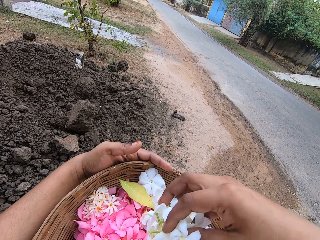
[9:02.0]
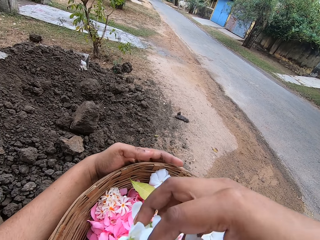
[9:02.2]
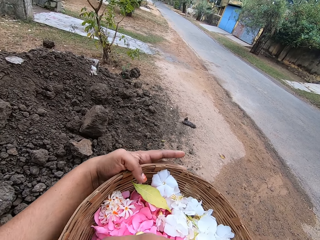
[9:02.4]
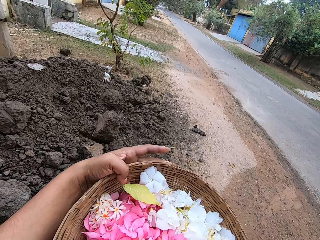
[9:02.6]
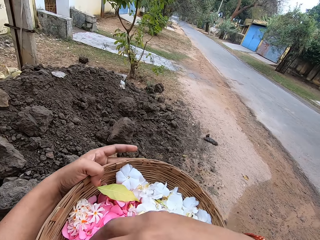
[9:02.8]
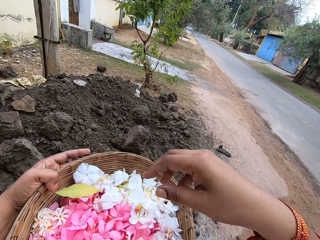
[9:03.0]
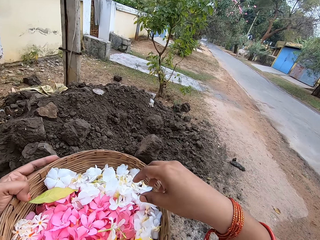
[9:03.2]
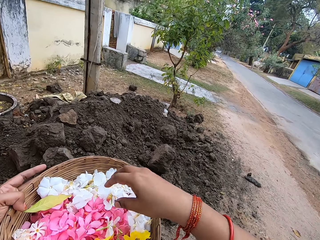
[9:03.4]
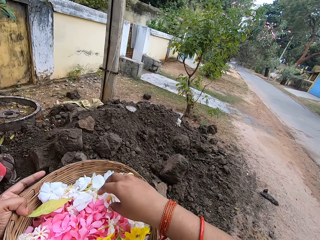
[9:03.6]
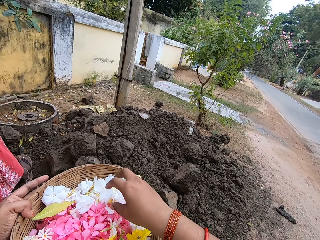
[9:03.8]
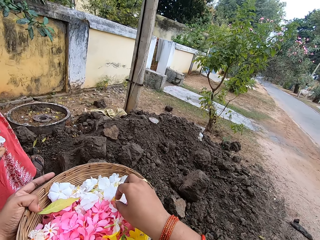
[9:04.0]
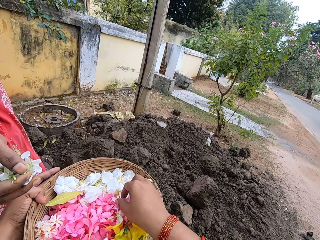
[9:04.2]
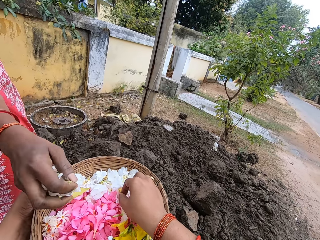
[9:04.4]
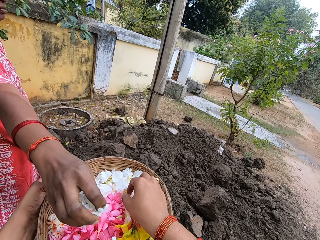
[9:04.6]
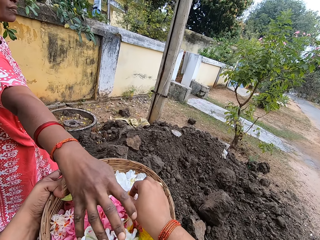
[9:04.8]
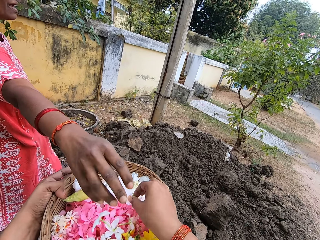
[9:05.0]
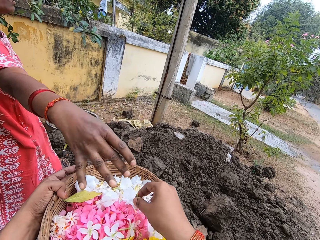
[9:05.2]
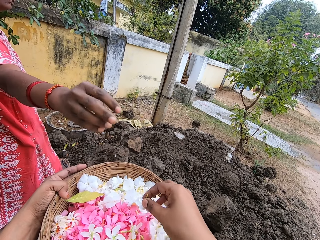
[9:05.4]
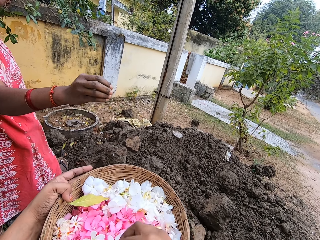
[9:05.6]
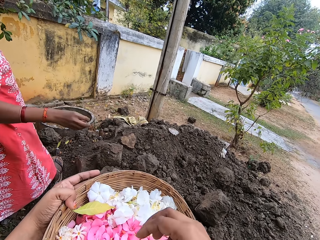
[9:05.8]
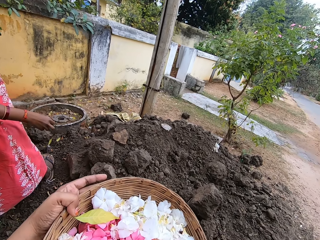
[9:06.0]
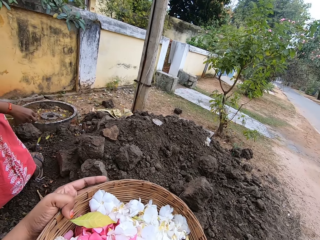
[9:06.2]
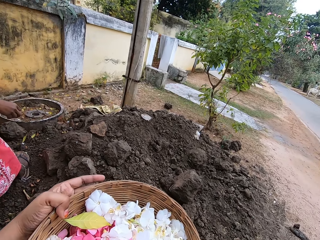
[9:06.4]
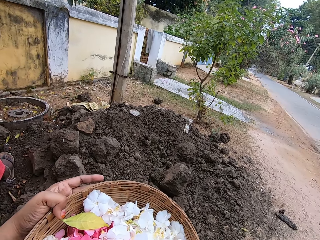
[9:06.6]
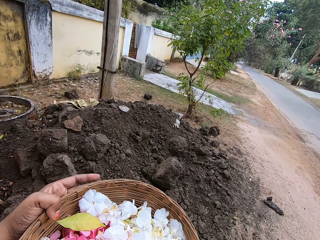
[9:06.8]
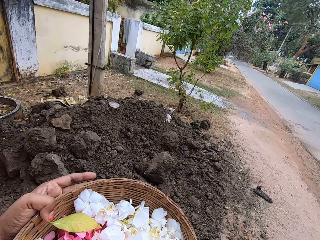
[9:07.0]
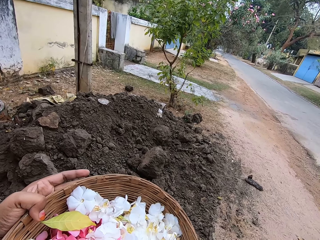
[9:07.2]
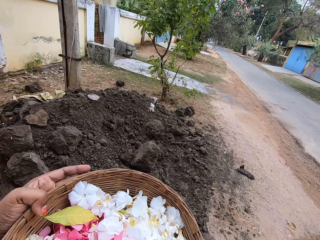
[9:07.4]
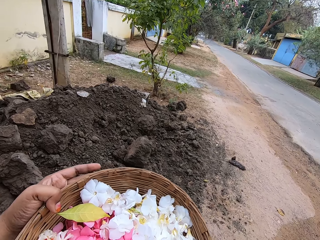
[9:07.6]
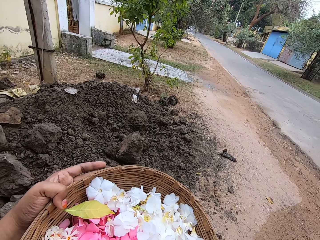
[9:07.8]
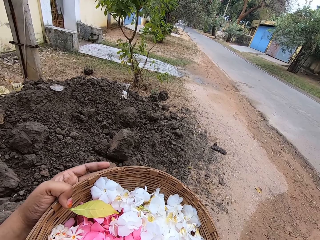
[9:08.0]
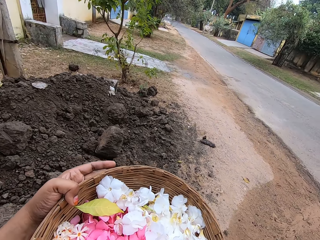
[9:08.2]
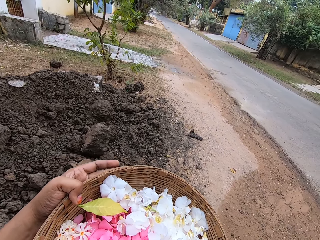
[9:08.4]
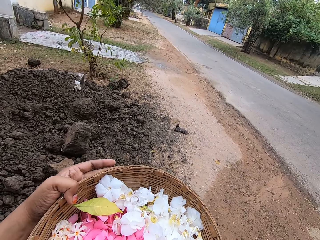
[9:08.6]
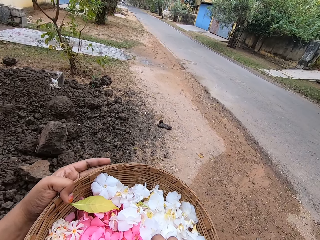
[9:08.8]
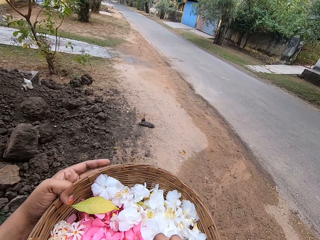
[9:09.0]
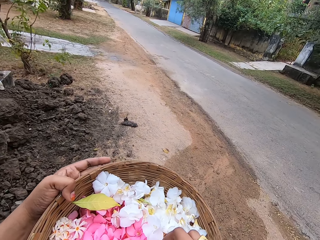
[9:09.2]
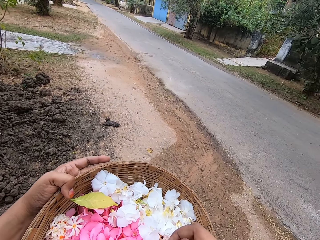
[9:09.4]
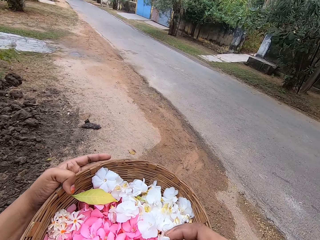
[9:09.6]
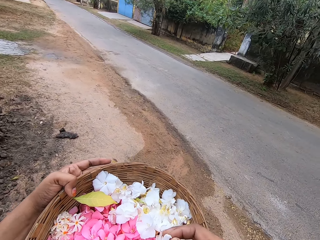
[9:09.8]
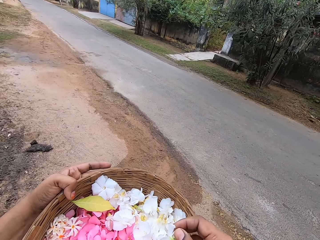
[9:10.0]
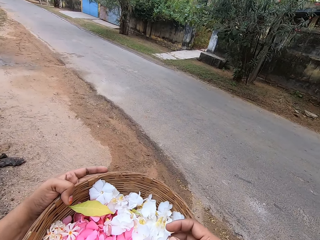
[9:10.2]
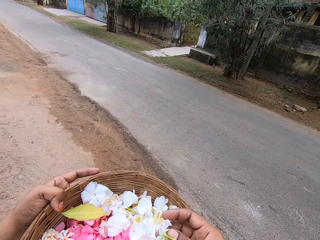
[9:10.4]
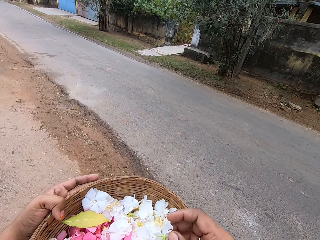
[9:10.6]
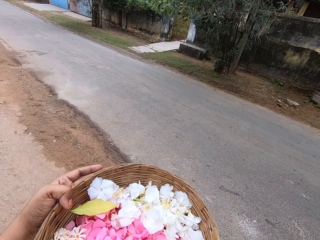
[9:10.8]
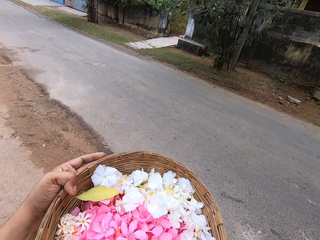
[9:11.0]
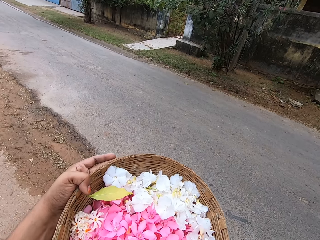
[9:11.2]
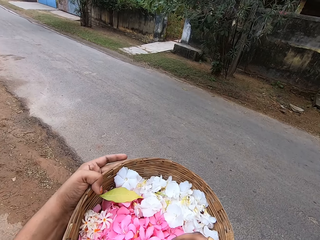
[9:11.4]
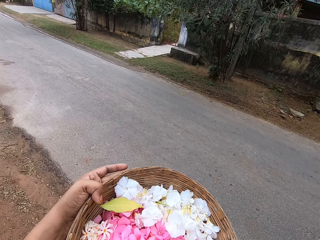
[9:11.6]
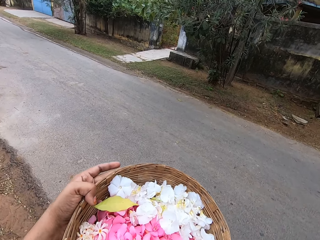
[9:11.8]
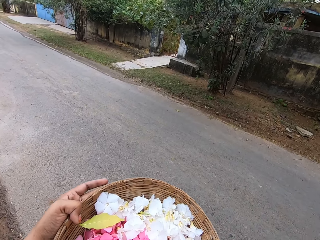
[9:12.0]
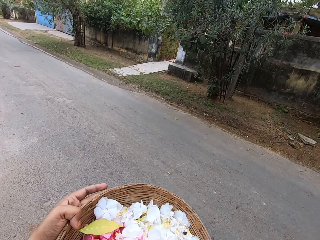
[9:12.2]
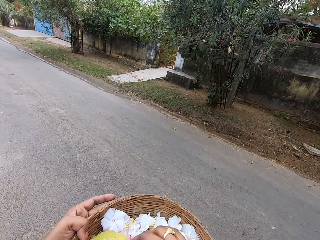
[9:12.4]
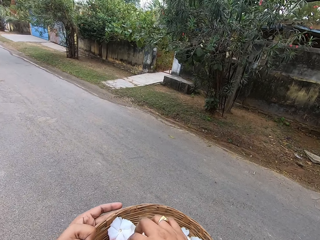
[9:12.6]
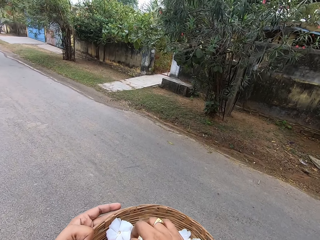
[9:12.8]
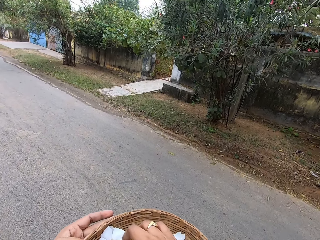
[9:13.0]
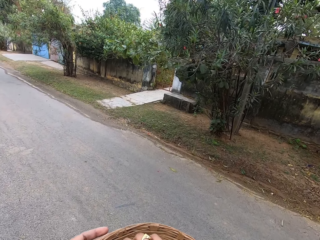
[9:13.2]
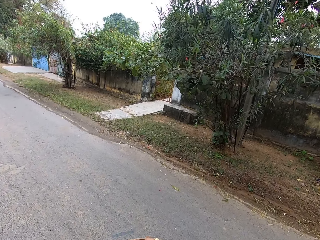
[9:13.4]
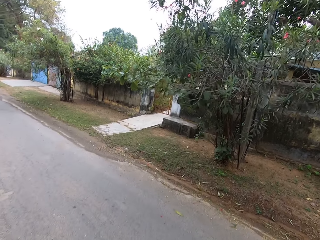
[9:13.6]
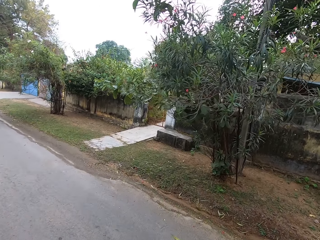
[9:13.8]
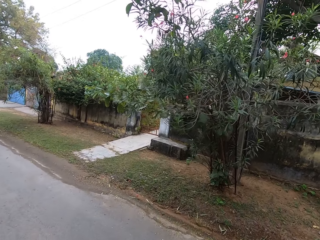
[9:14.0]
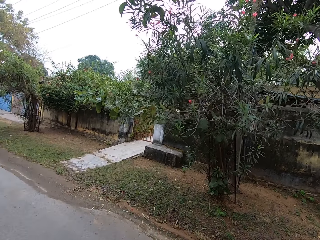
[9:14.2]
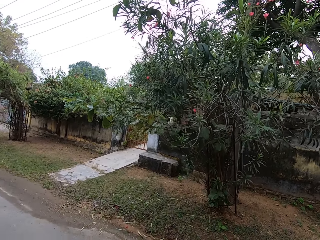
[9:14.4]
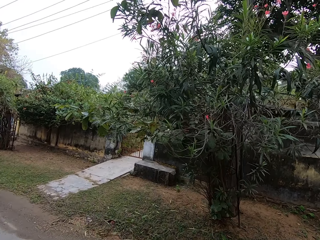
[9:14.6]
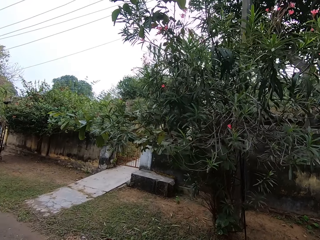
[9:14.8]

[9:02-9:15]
A person places the flowers in the basket. The camera wearer converses with the person. They walk on the road.

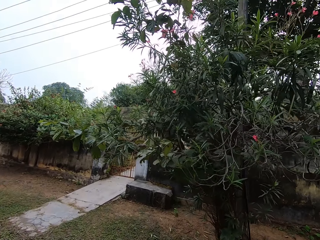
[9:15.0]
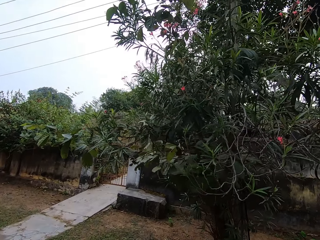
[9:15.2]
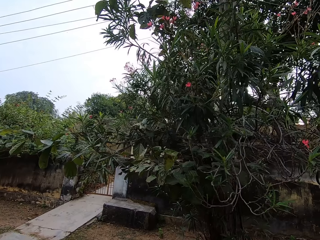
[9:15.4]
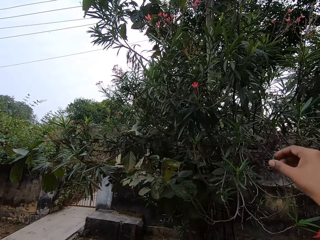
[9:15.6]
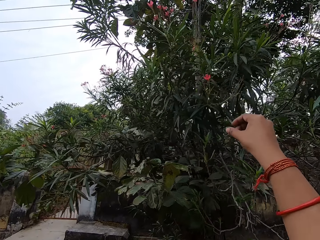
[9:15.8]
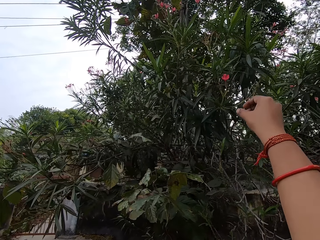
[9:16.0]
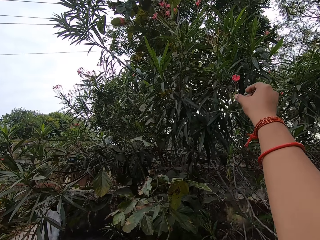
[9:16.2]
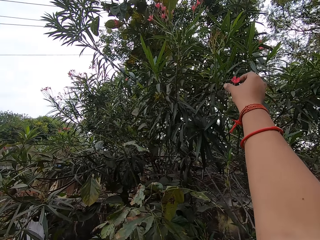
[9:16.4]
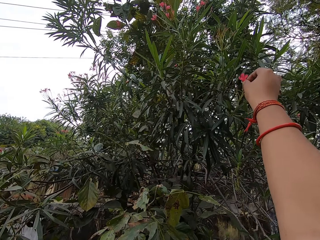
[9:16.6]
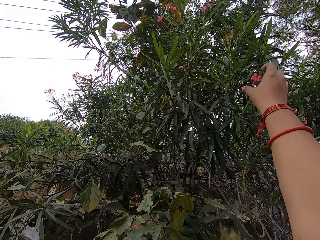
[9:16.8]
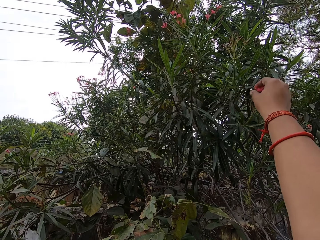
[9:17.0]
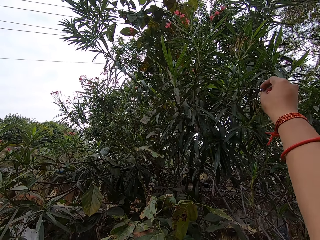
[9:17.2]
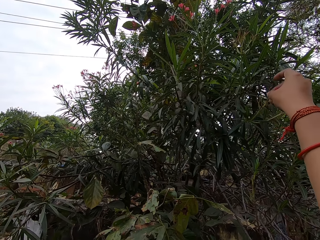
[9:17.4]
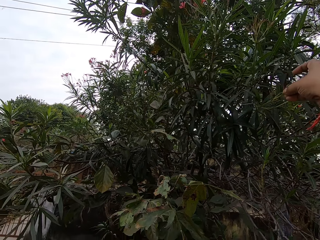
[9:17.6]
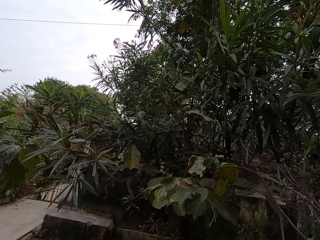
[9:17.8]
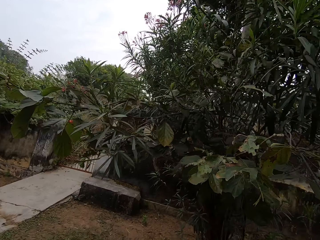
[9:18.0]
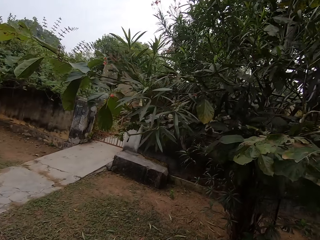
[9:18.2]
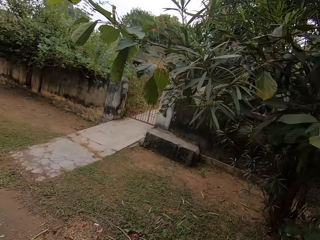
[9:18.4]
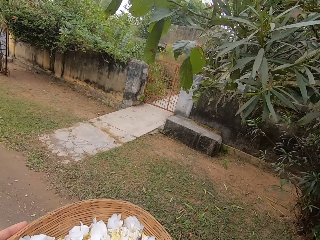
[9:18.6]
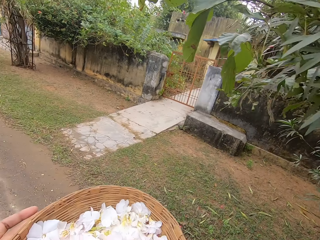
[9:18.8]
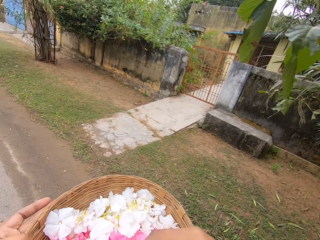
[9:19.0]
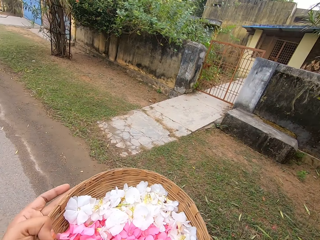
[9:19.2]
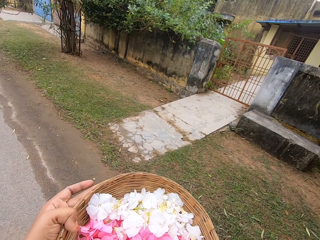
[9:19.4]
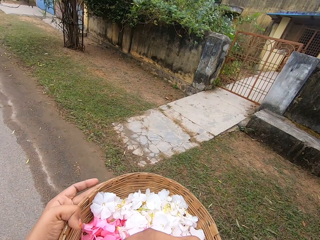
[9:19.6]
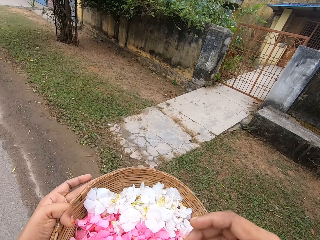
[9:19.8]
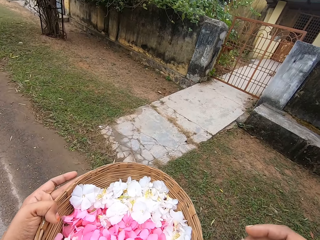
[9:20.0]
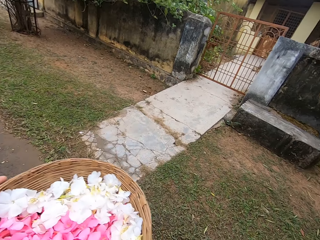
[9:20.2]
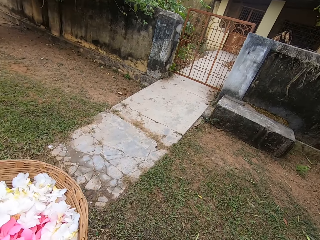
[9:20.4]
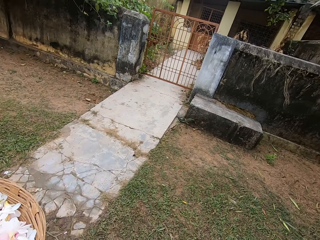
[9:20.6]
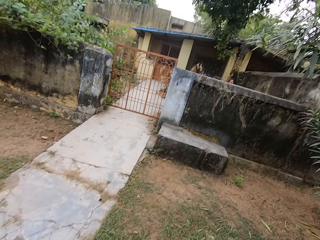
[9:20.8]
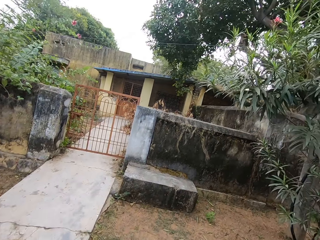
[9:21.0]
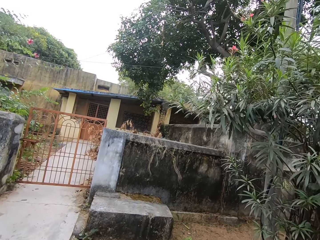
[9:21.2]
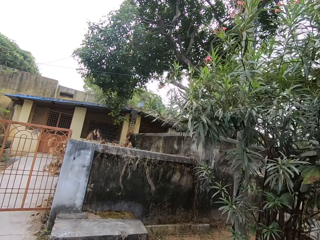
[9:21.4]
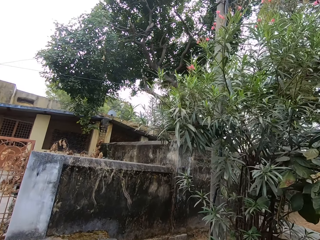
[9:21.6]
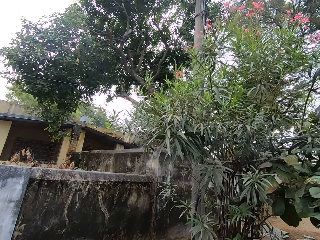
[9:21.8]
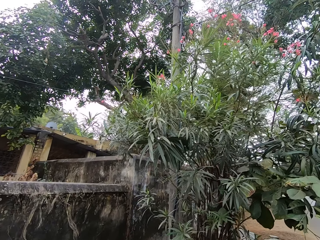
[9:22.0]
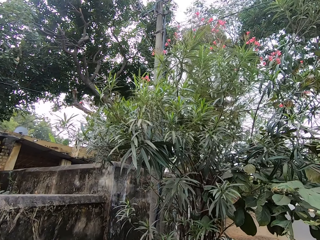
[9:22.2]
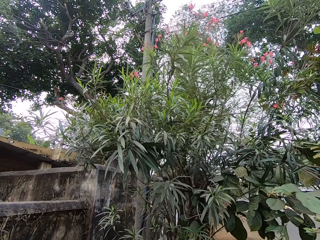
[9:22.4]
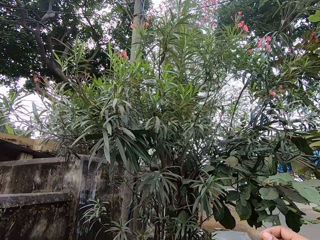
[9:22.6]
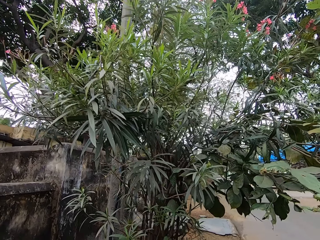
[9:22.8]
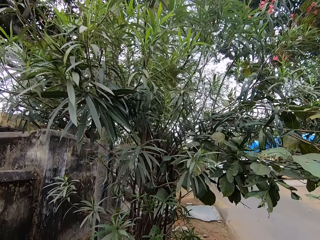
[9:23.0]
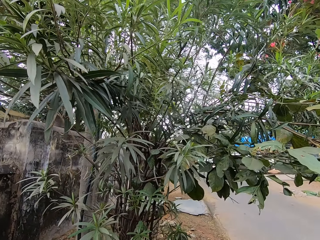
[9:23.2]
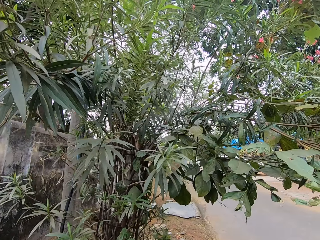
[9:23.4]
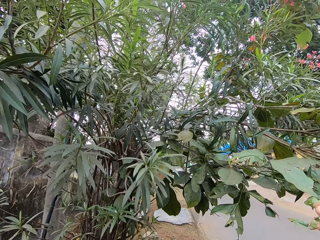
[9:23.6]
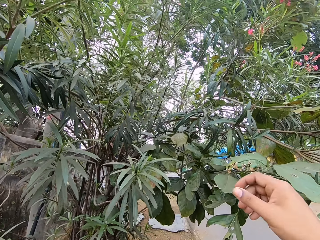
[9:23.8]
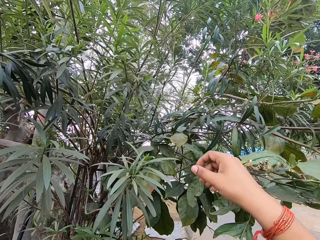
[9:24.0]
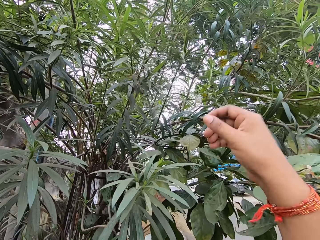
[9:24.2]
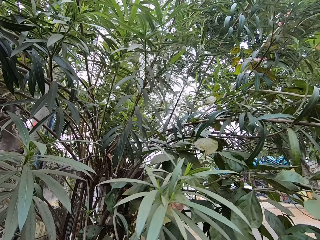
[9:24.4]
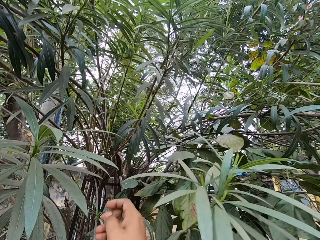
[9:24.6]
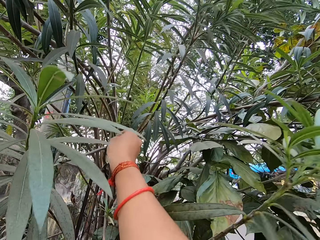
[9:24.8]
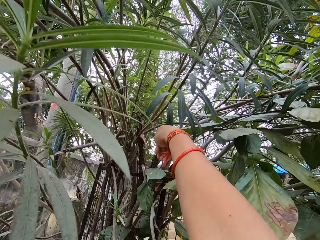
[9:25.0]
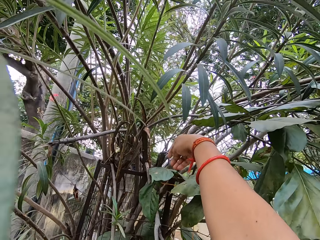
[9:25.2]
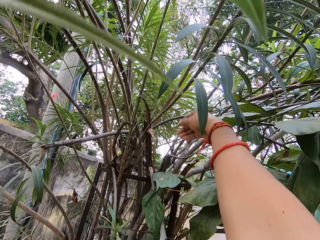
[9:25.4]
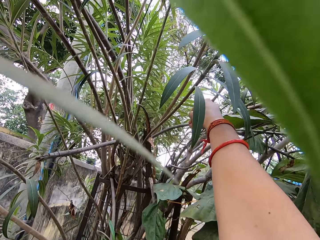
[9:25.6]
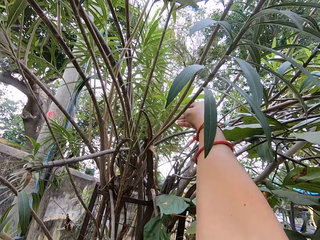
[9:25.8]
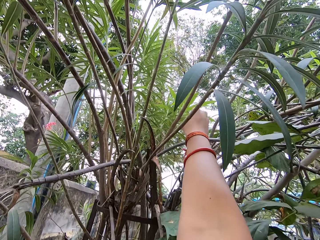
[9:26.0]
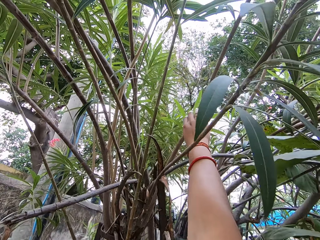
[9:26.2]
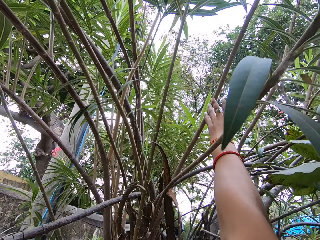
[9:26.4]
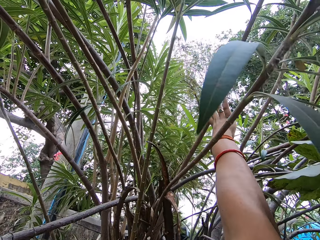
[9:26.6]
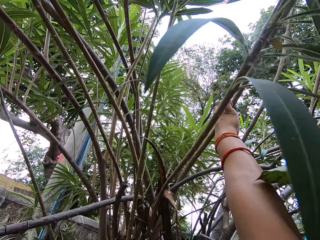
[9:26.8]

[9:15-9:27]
The camera wearer harvests the flowers from the tree. They hold the basket of flowers. They place the flower in the weaving basket. They look around. They turn around the flower tree. They pull branches of the tree.
